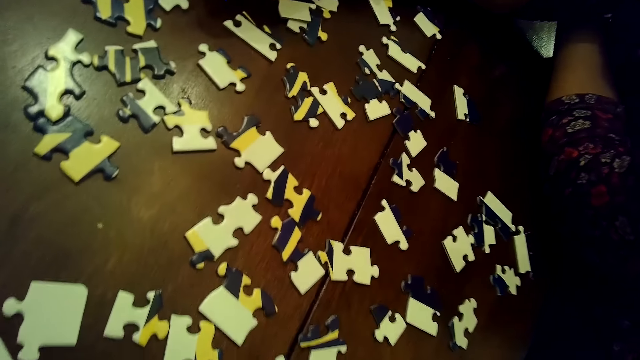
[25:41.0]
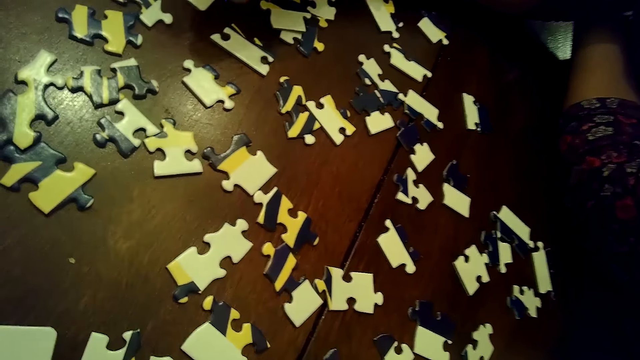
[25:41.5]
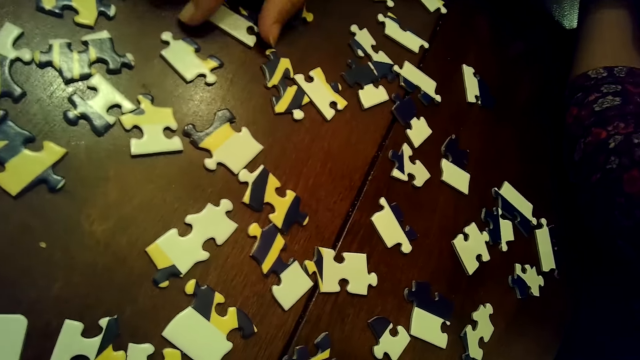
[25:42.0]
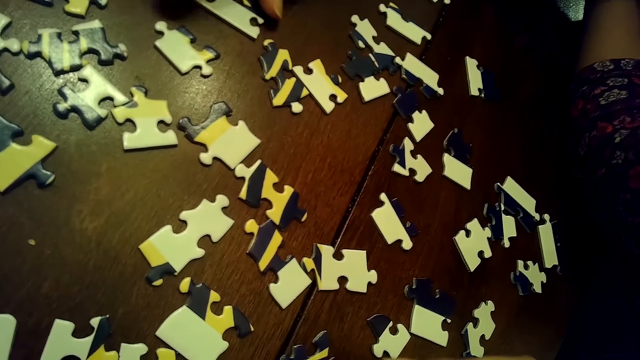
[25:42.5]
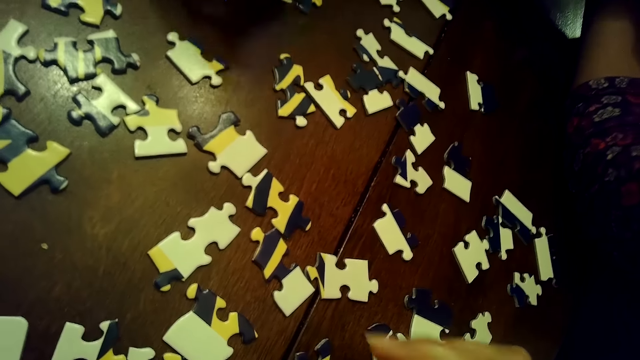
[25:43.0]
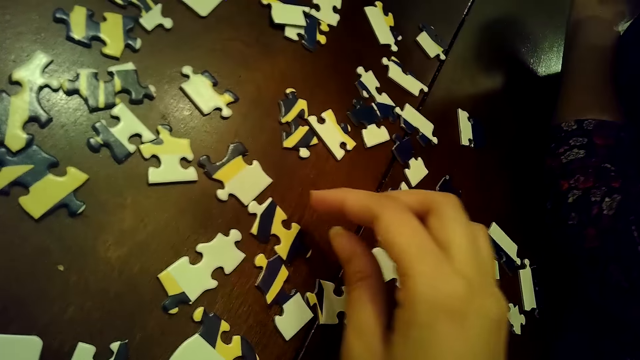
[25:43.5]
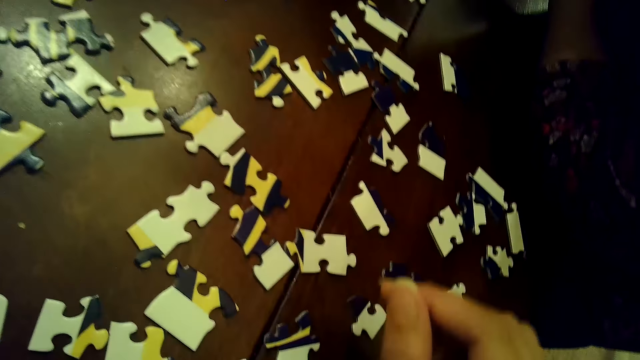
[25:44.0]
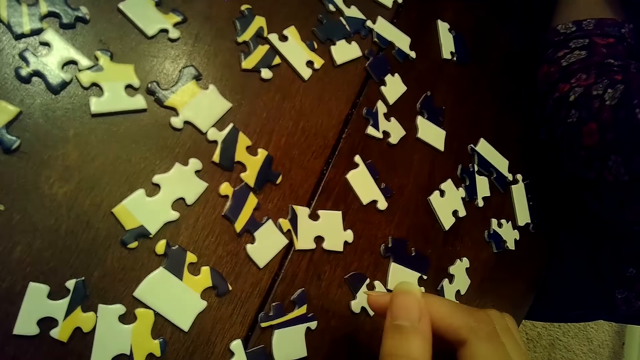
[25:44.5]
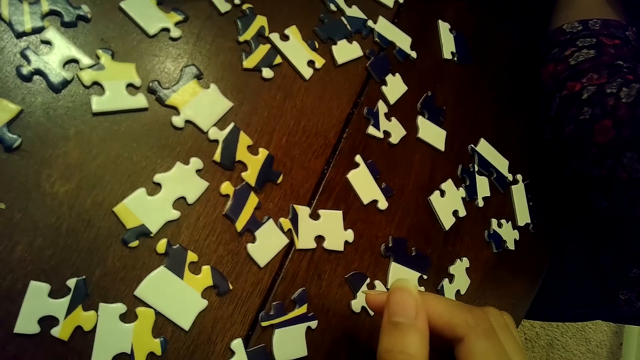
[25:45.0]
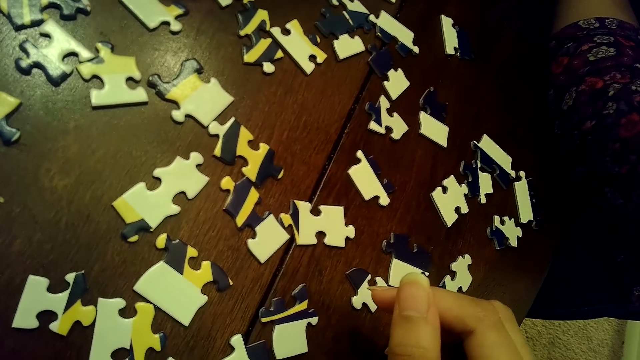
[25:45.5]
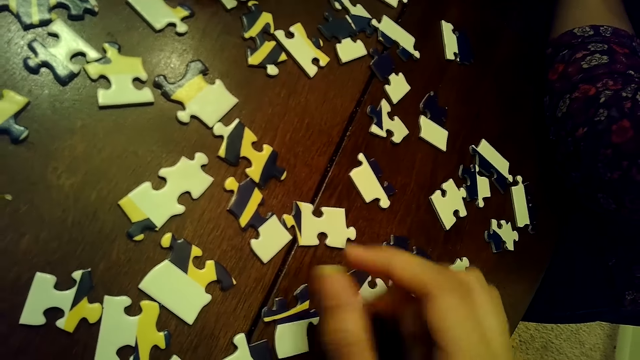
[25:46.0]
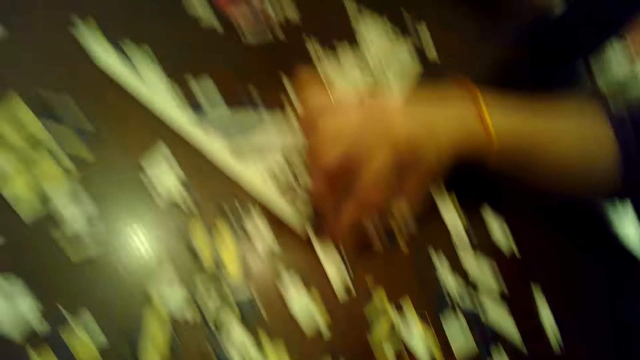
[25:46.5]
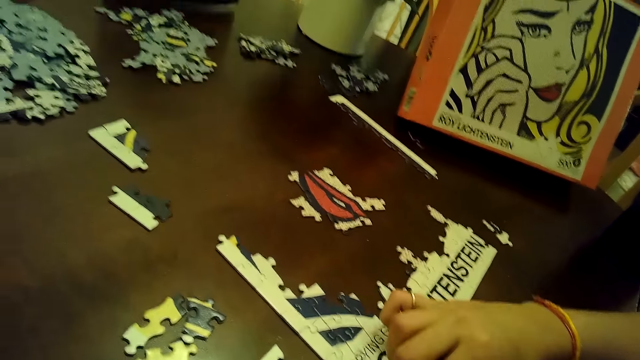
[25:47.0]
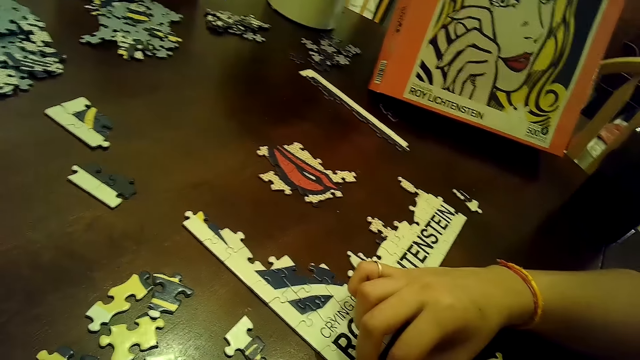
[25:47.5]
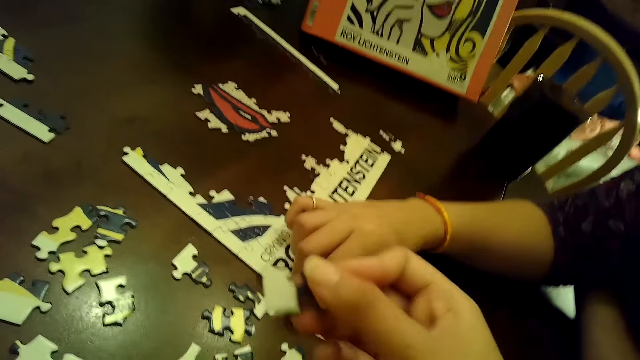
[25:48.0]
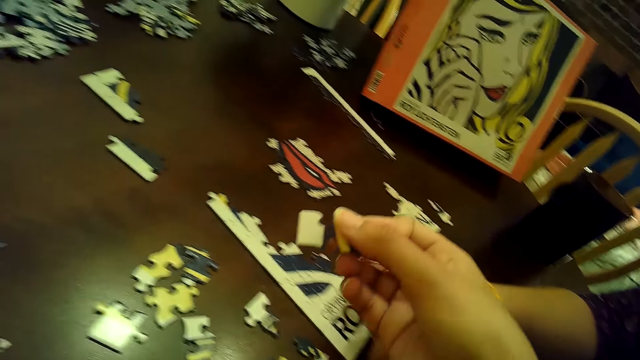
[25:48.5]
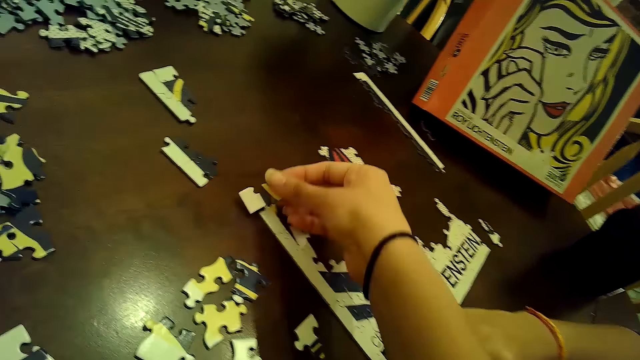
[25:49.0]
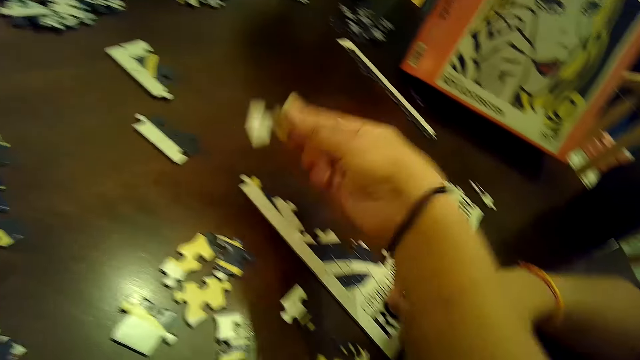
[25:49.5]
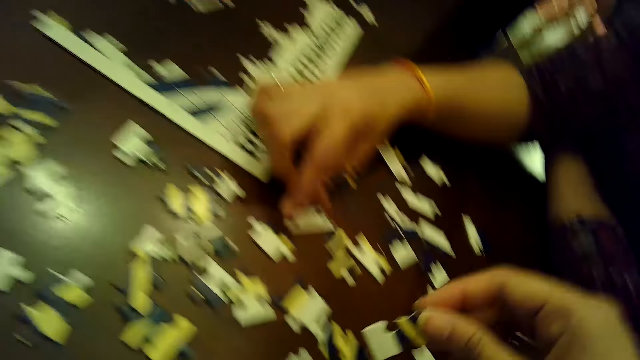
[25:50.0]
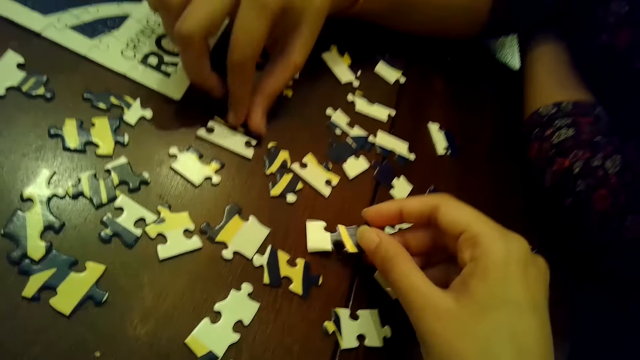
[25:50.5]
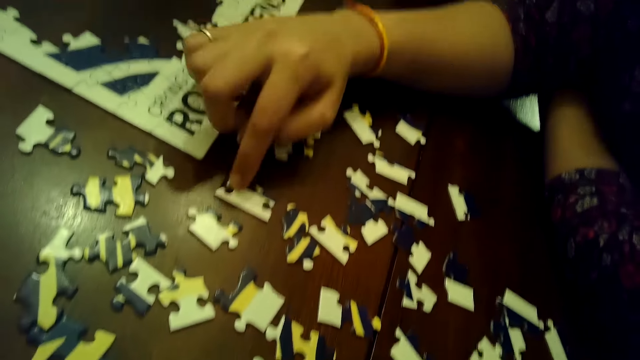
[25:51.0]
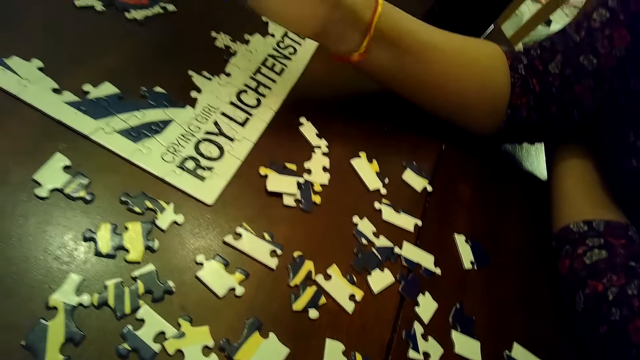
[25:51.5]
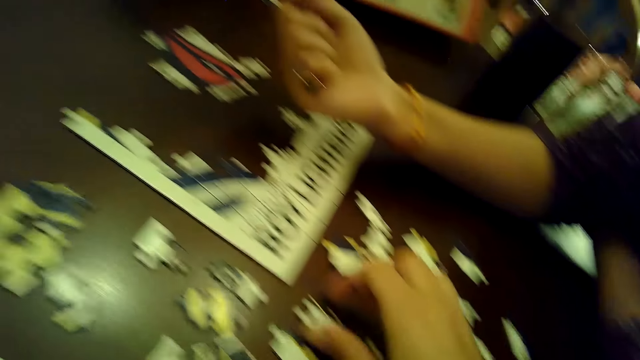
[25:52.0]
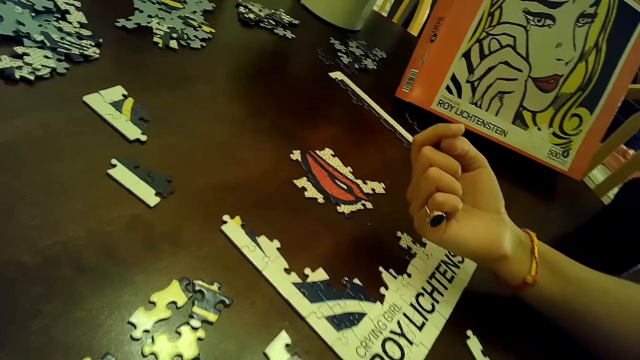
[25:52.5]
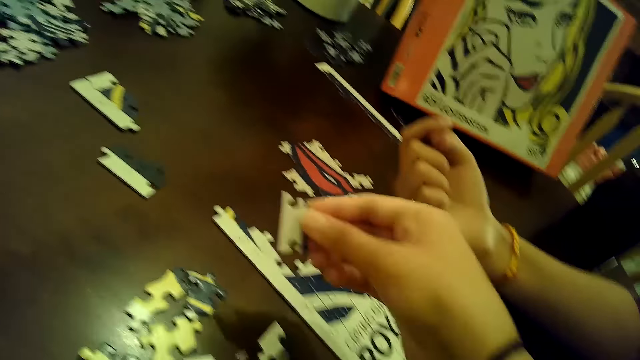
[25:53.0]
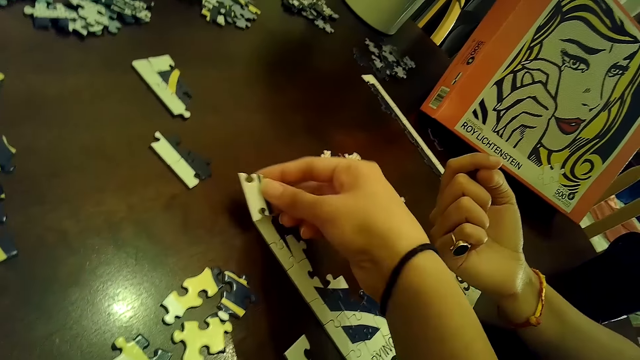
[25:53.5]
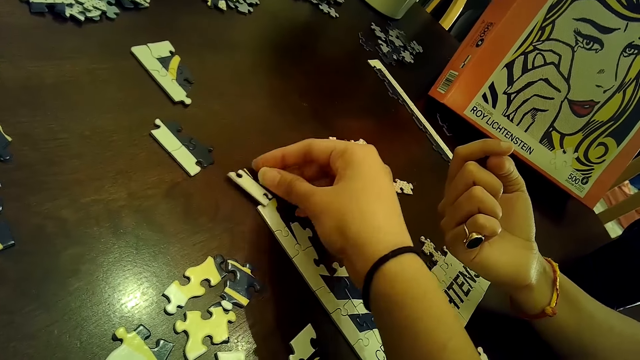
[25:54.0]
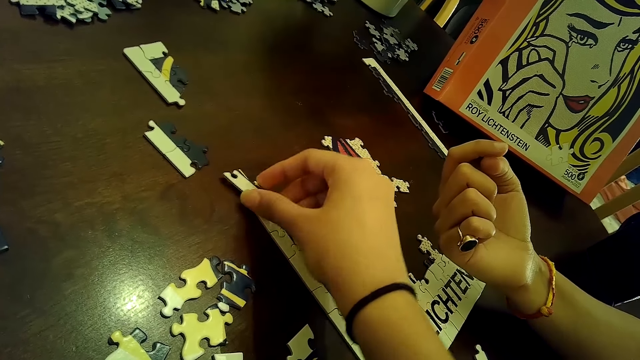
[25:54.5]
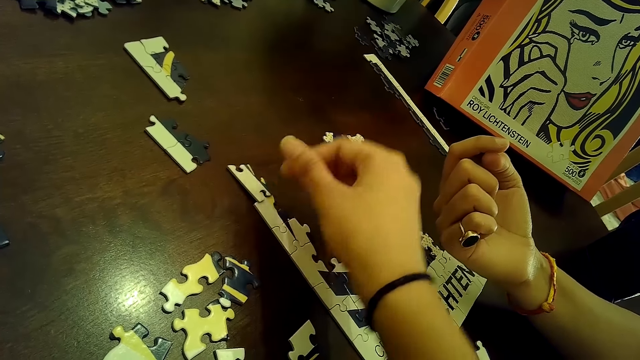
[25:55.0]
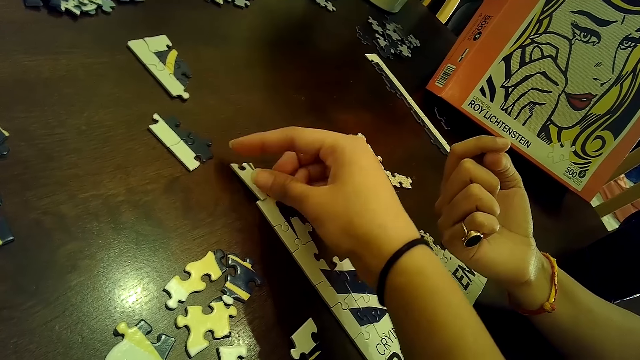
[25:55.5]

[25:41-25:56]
The woman picks a piece of jigsaw puzzle from the table with her right hand, and drops the piece of jigsaw puzzle on the table with her right hand. The camera wearer picks a piece of the jigsaw puzzle from the table with her right hand. The woman touches the piece of jigsaw puzzle on the table with her right hand. The camera wearer touches the table with the piece of jigsaw puzzle in her right hand. She drops the piece of jigsaw puzzle on the table with her right hand. The woman adjusts a piece of the jigsaw puzzle on the table with her right hand. The camera wearer picks a piece of the jigsaw puzzle from the table with her right hand. She inserts the piece of jigsaw puzzle in her right hand into the tile on the table.

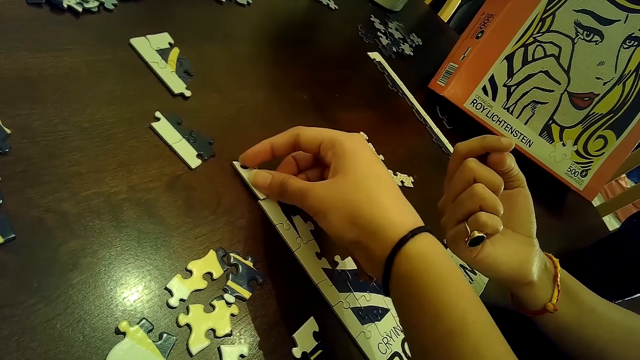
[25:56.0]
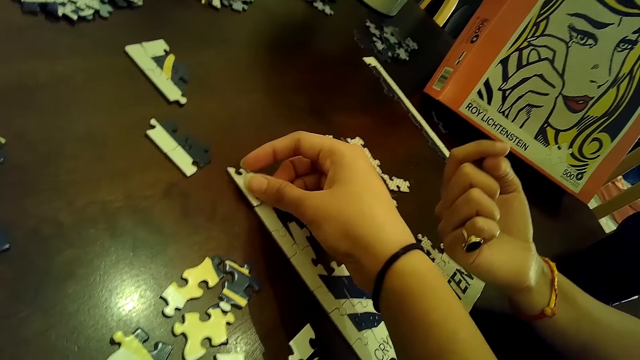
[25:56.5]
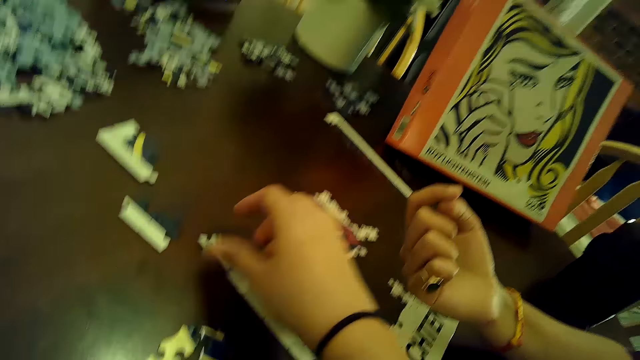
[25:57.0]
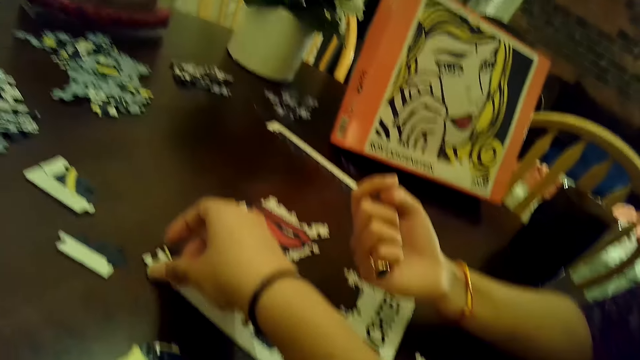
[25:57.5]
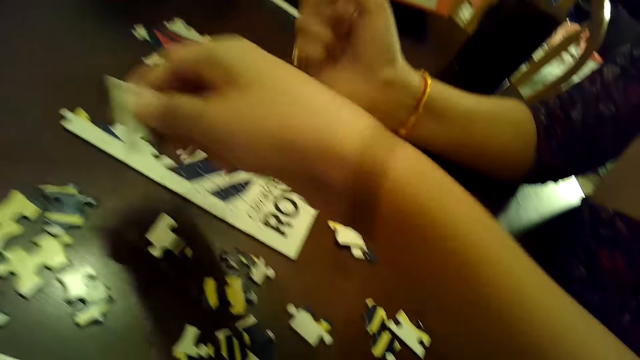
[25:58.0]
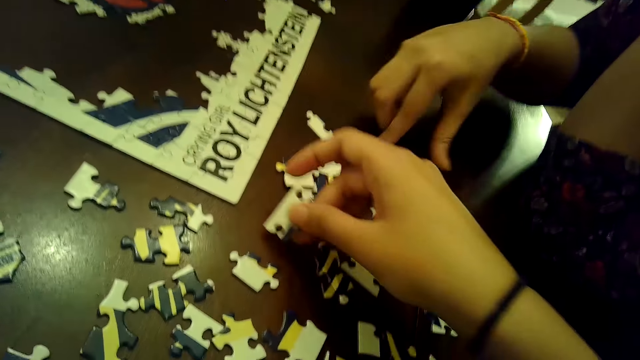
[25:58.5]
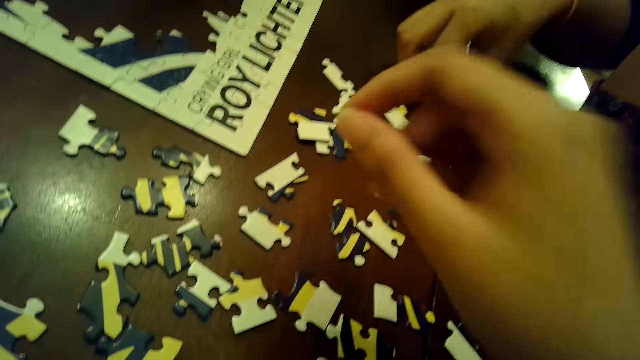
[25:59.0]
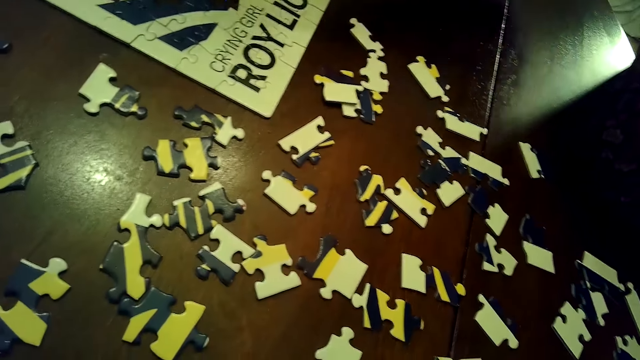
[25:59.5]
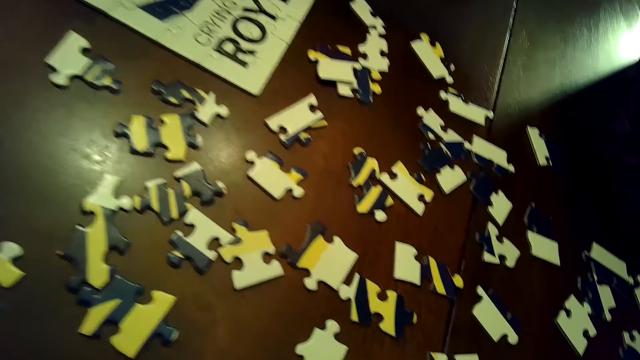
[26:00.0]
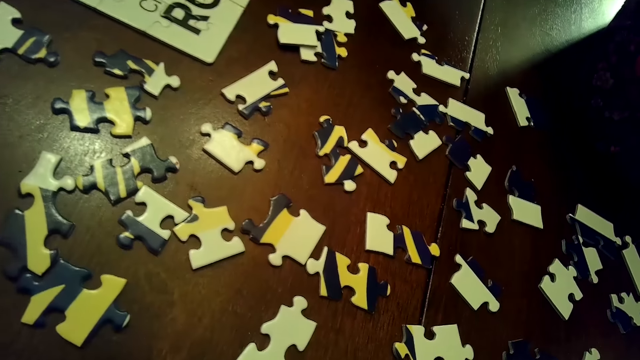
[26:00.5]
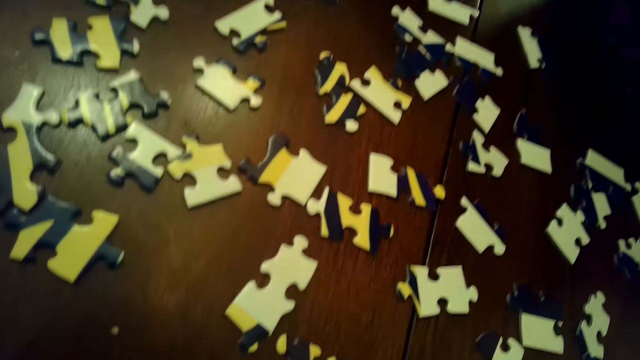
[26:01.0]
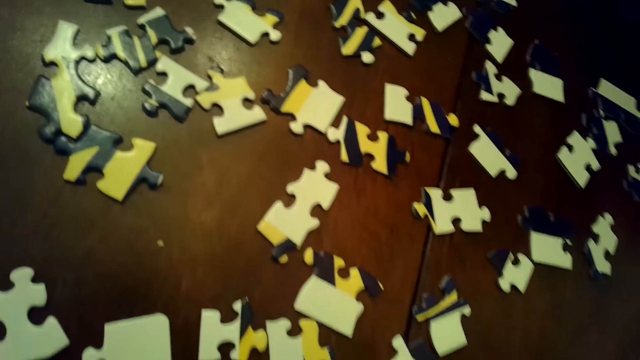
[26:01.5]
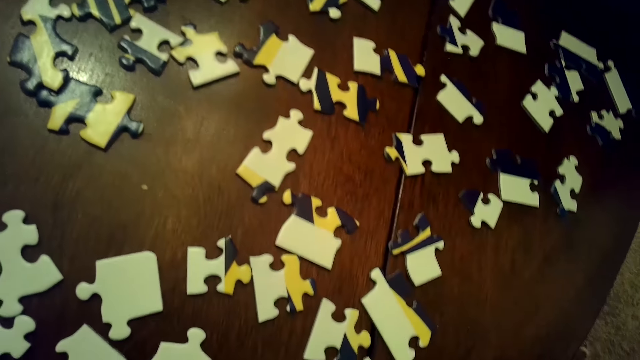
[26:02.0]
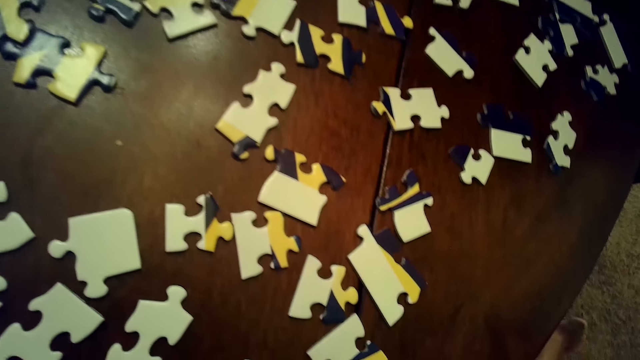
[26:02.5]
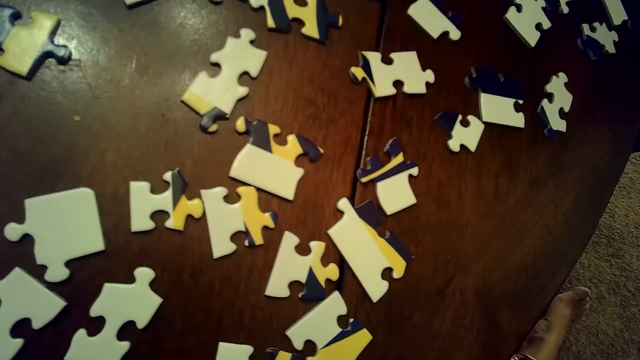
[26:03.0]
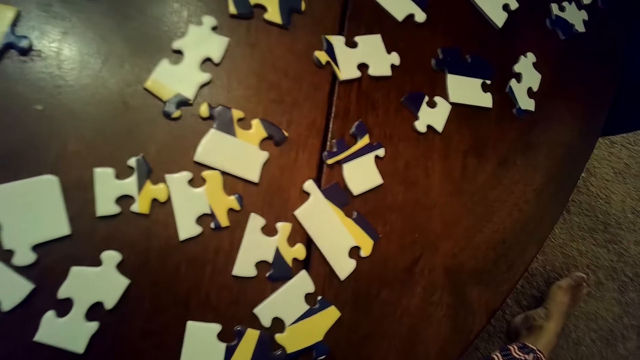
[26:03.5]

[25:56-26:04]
The camera wearer picks the piece of the jigsaw puzzle from the table with her right hand. She drops the piece of jigsaw puzzle on the table with her right hand. A woman picks a piece of jigsaw puzzle from the table with her right hand.
